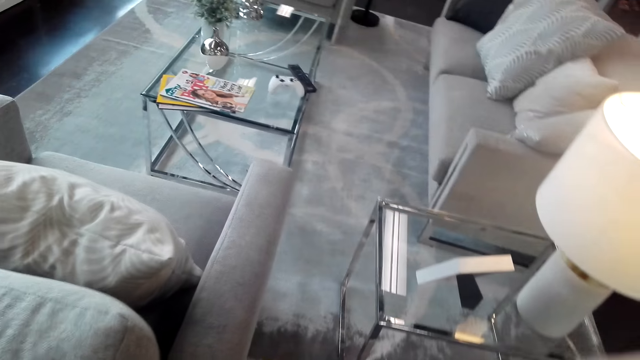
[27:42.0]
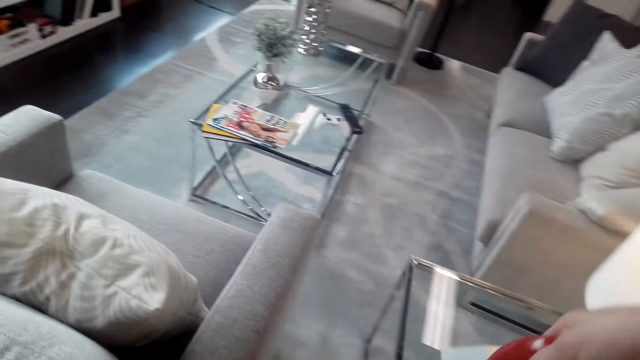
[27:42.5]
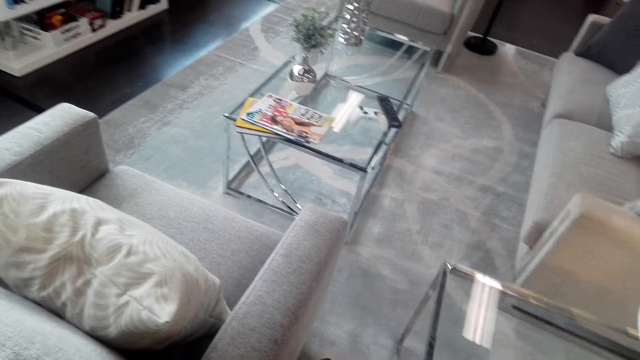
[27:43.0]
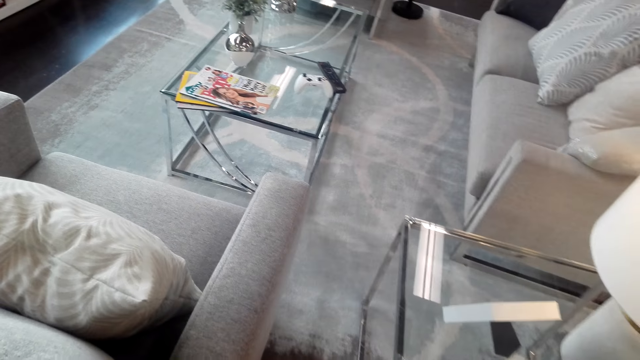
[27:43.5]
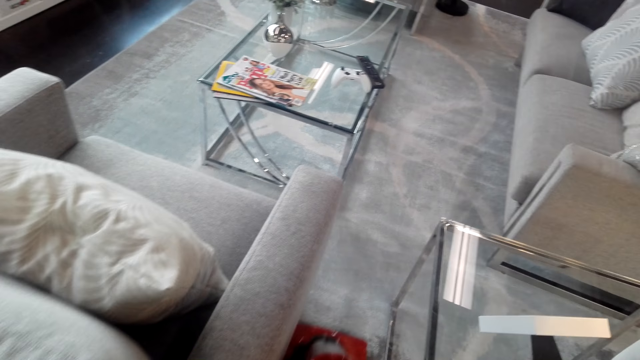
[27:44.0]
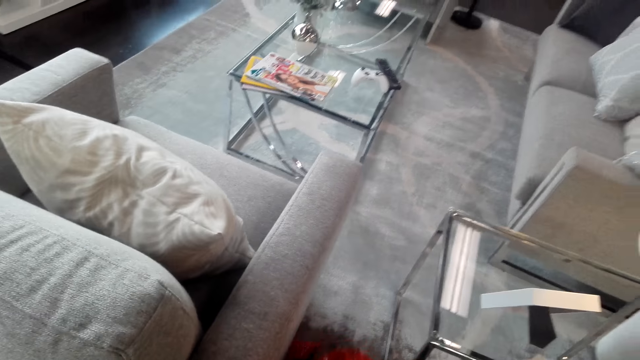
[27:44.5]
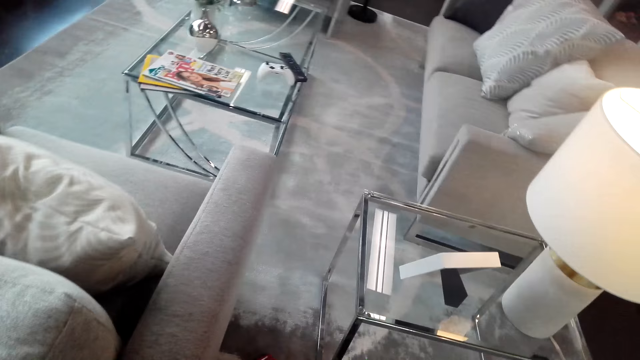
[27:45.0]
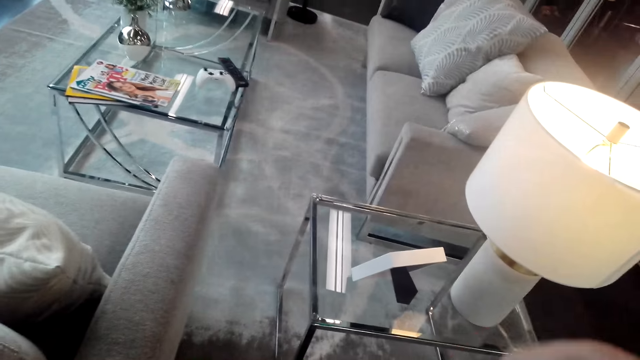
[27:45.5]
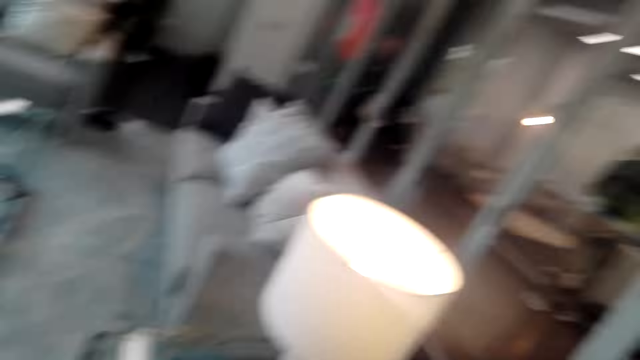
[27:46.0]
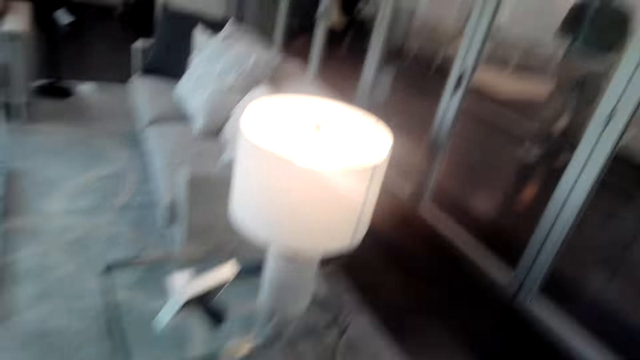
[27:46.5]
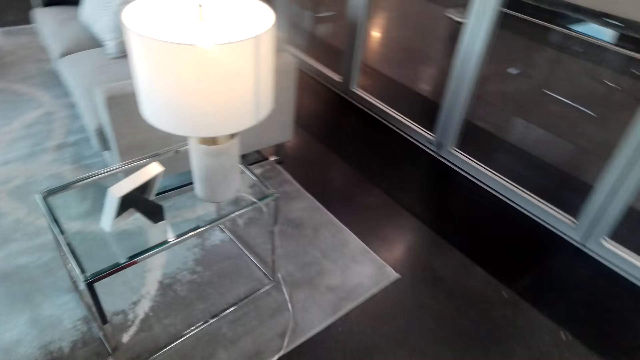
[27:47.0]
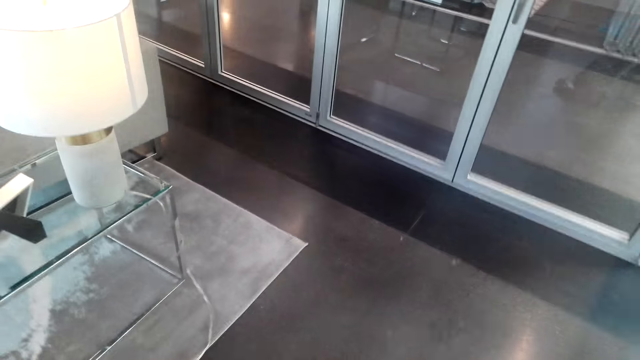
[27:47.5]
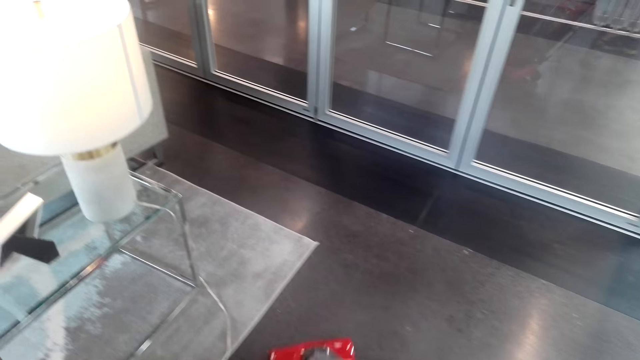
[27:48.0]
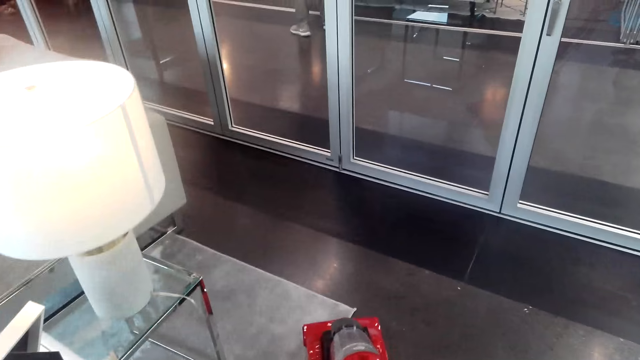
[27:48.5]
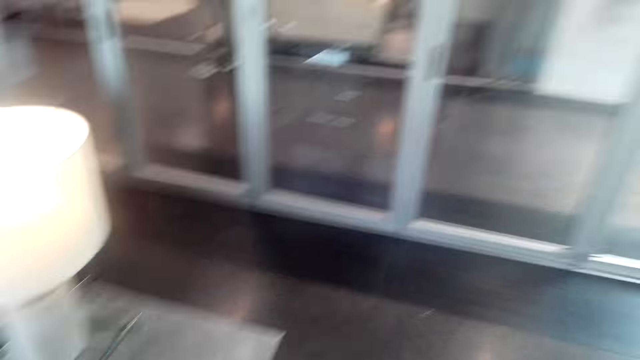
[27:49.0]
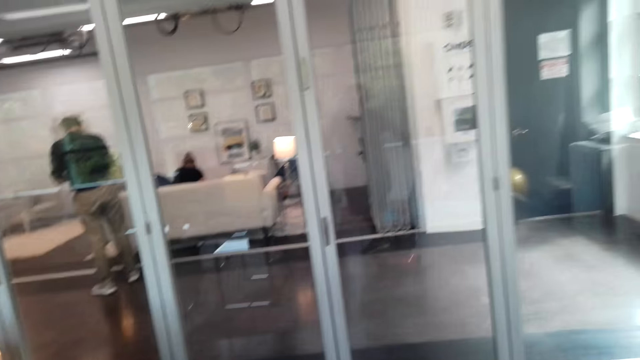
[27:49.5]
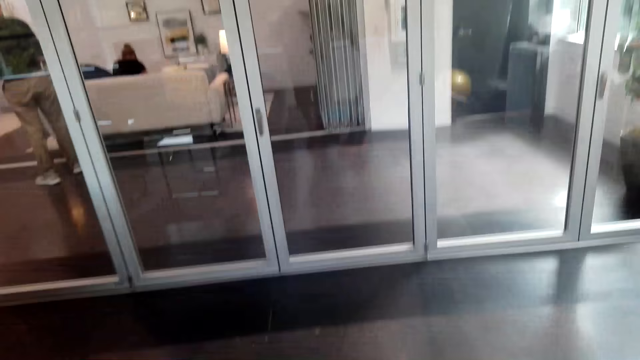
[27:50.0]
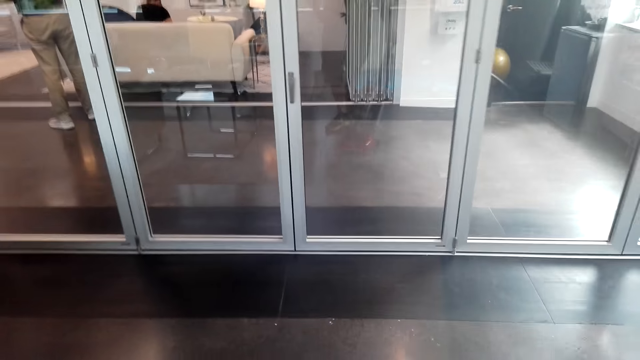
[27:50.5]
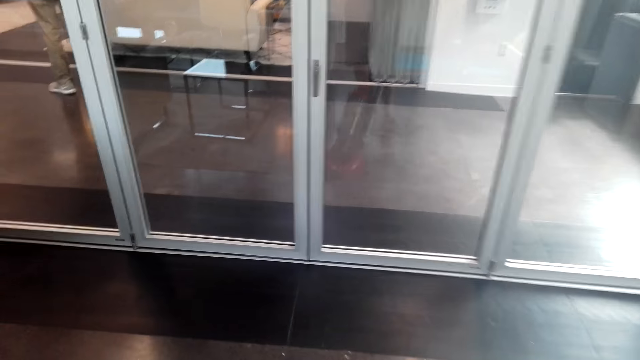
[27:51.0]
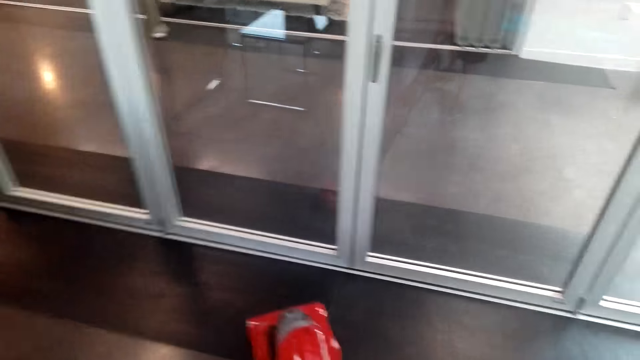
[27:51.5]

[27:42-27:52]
The camera wearer cleans the floor. They walk around the room. They clean the floor. They walk around the room.

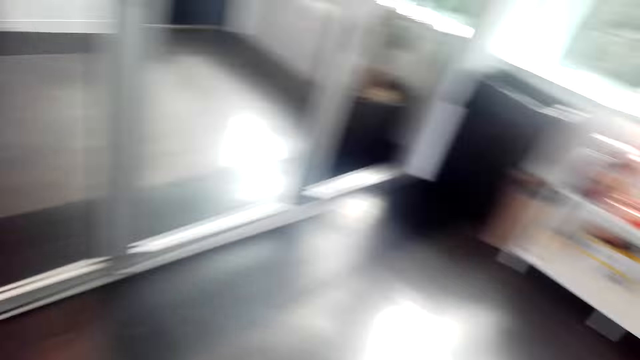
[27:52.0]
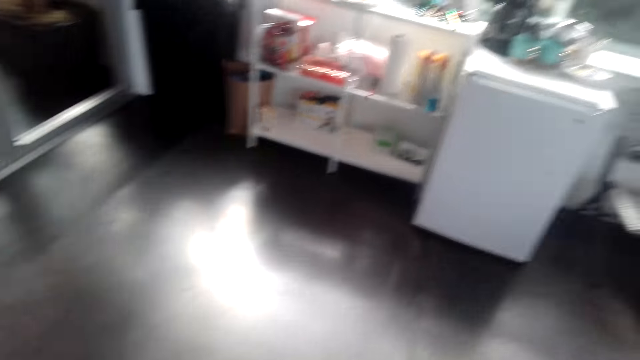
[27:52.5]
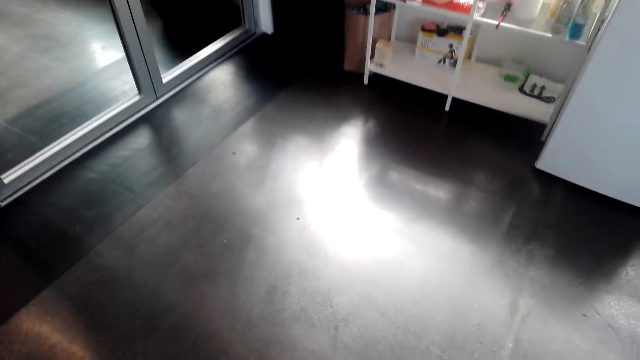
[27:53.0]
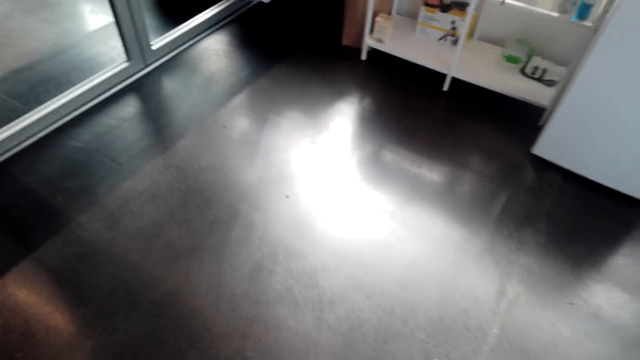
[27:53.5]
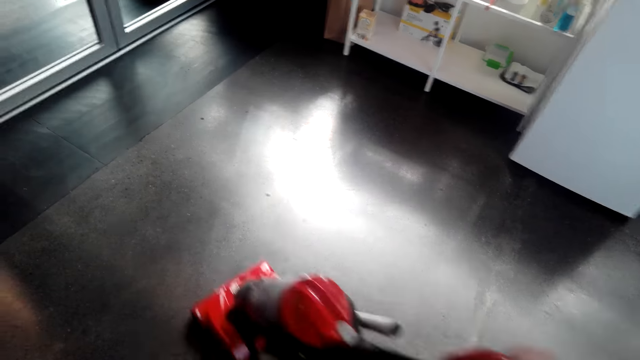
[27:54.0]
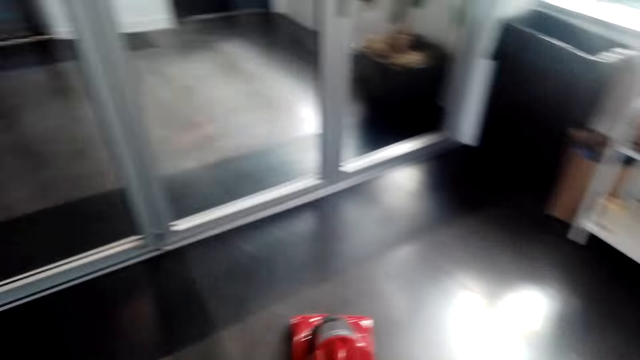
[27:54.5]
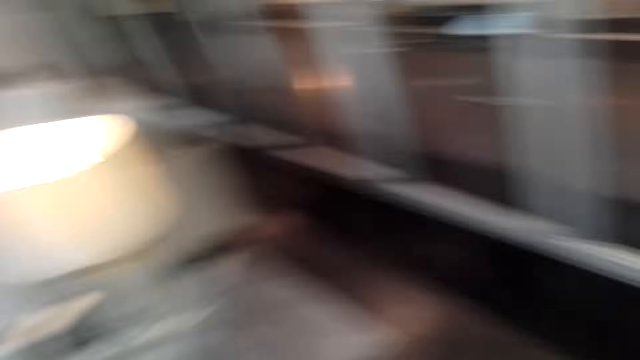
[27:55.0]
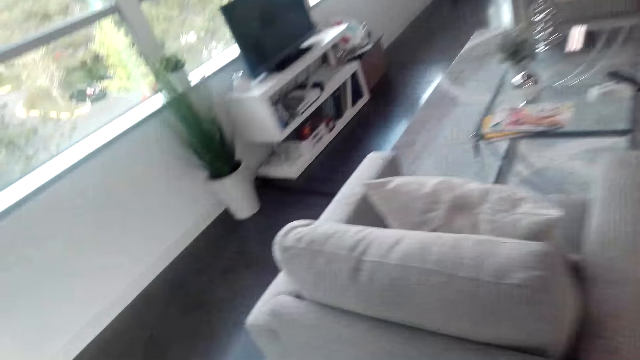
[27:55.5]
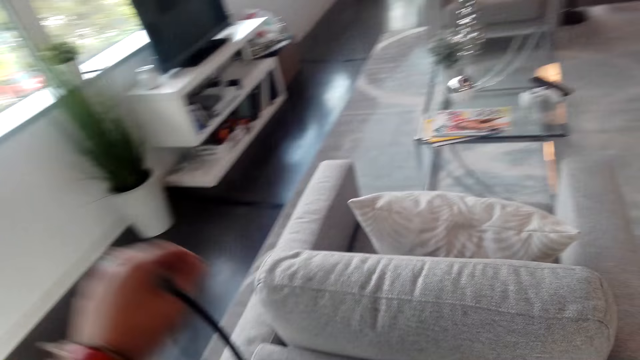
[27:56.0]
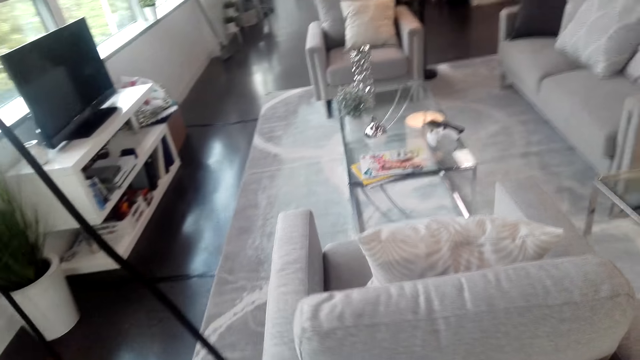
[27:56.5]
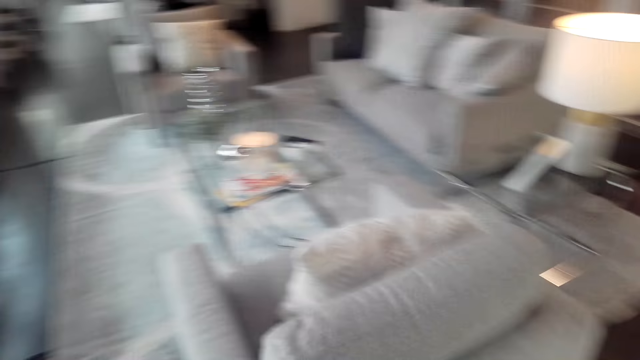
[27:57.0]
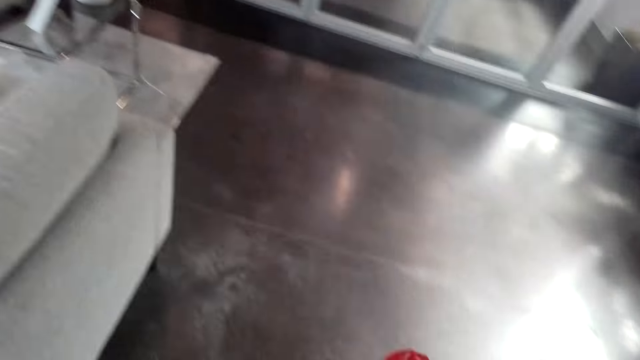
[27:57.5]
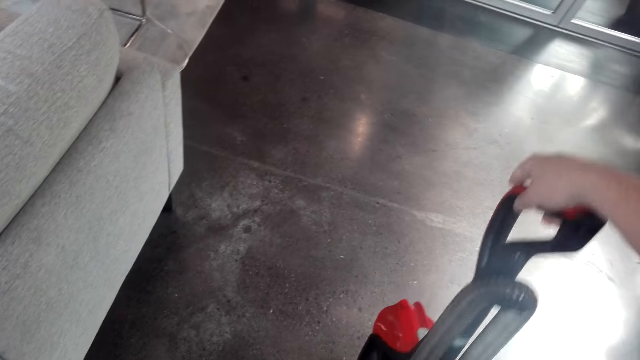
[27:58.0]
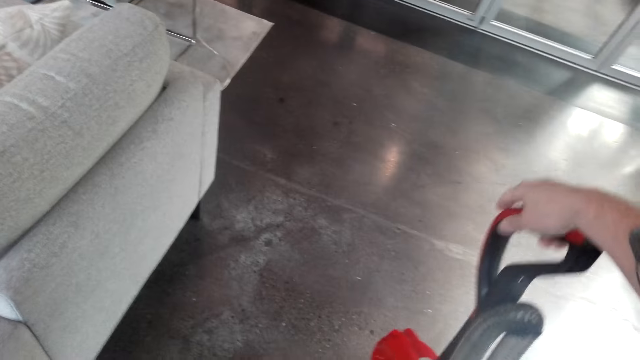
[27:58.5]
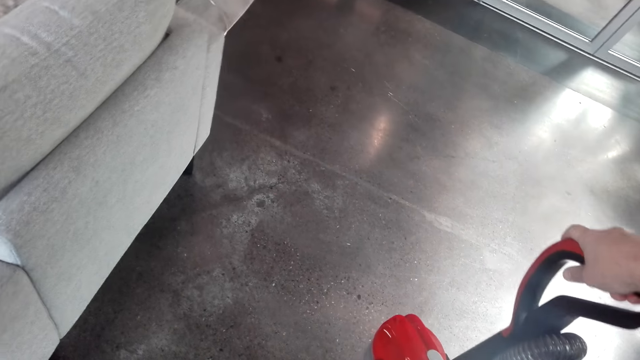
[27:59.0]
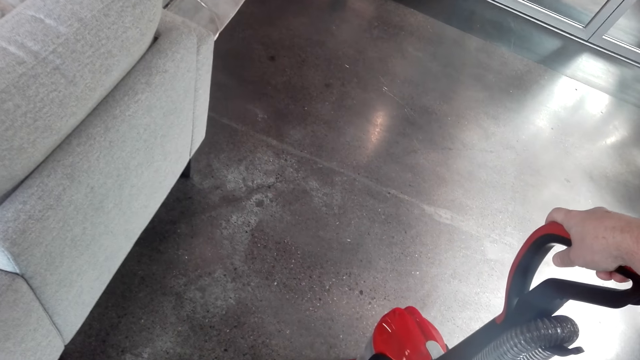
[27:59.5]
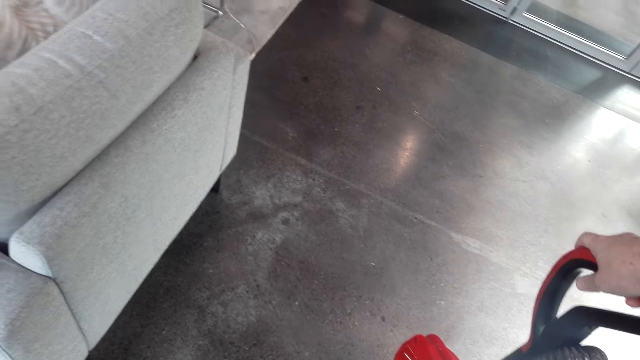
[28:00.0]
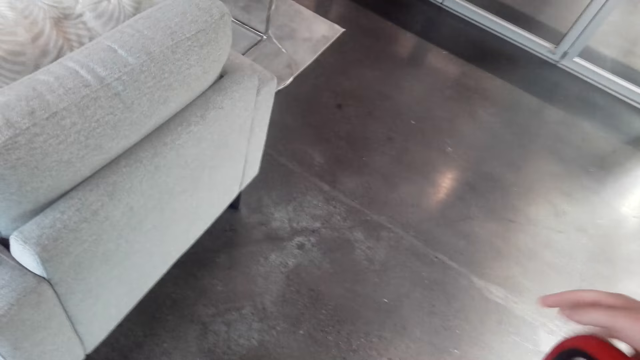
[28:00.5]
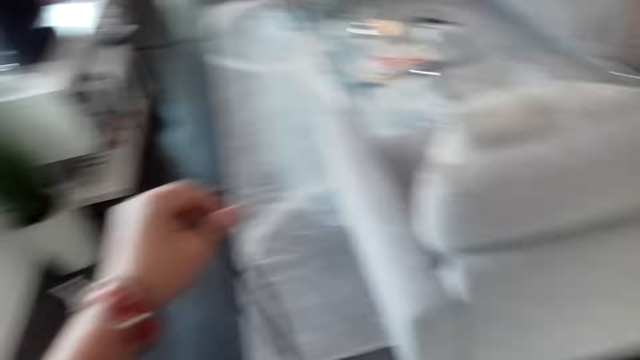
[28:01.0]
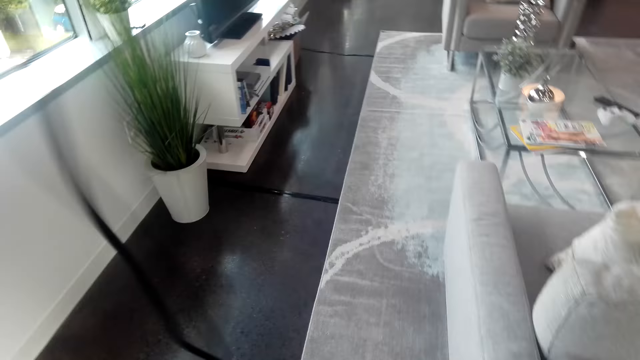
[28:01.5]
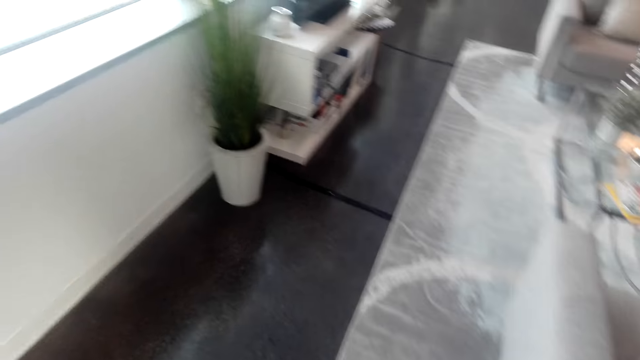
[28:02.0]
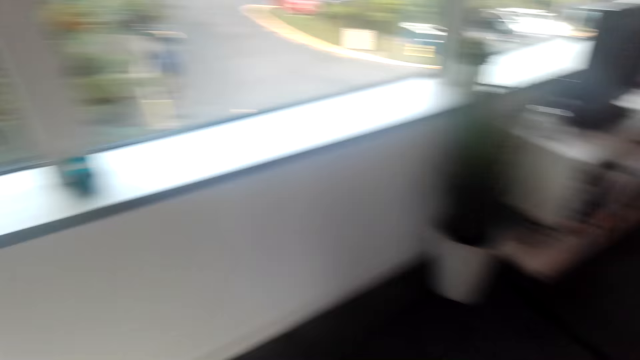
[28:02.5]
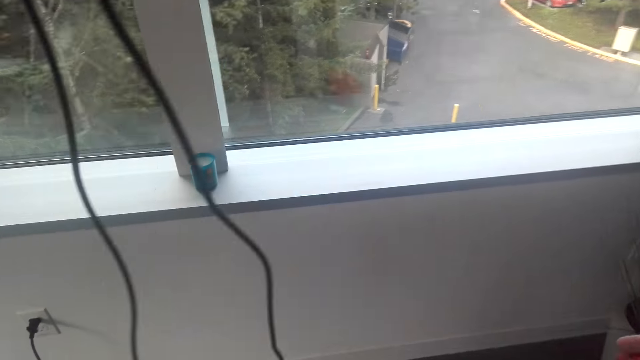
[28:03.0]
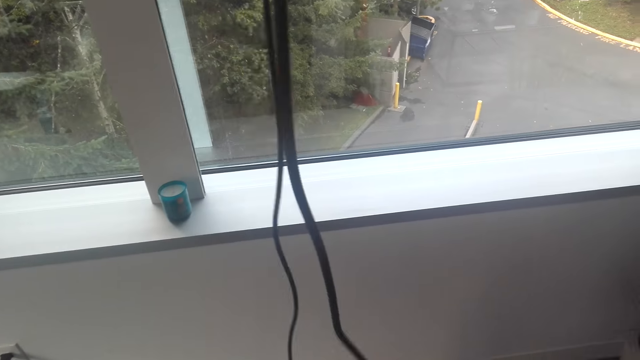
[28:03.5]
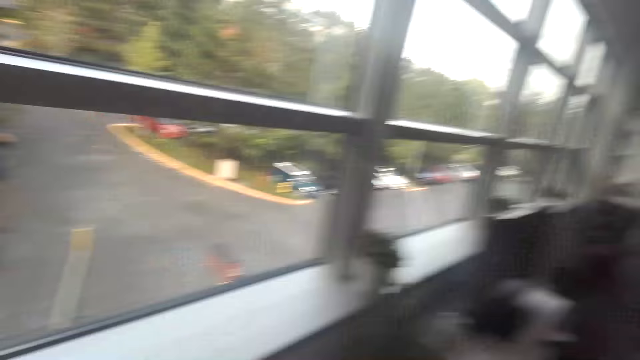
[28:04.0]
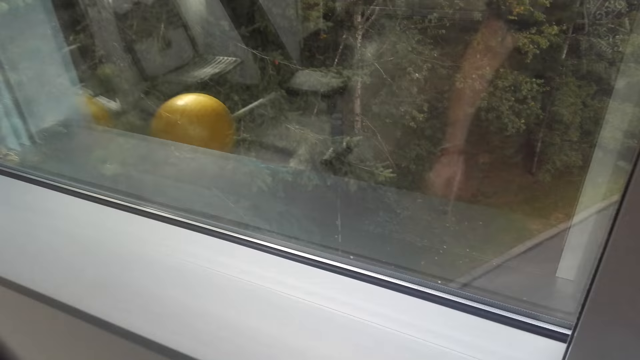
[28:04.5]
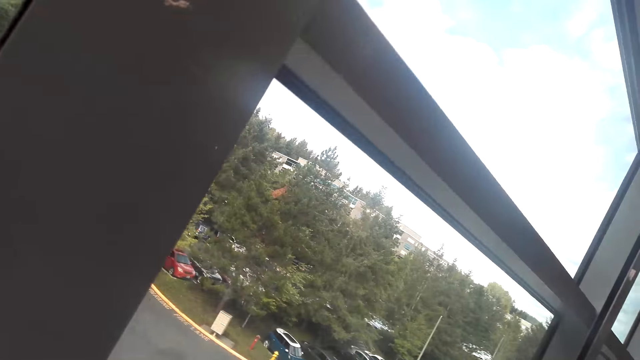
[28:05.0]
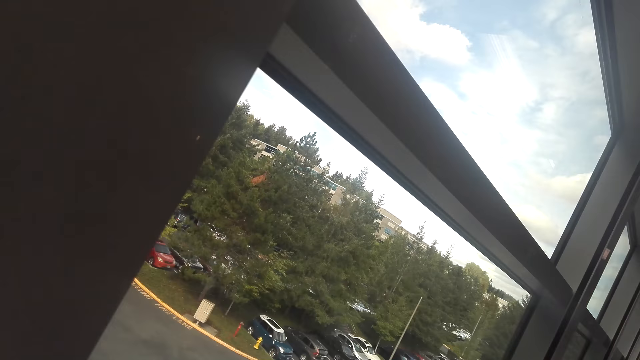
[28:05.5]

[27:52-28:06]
The camera wearer cleans the floor. They walk around the room. They clean the floor. They walk around the room. They lift up the cable. They touch the vacuum cleaner. They turn off the vacuum cleaner. They hold the cable with the hand. They lift up the cable. A person converses with the camera wearer. The camera wearer walks around the room.
